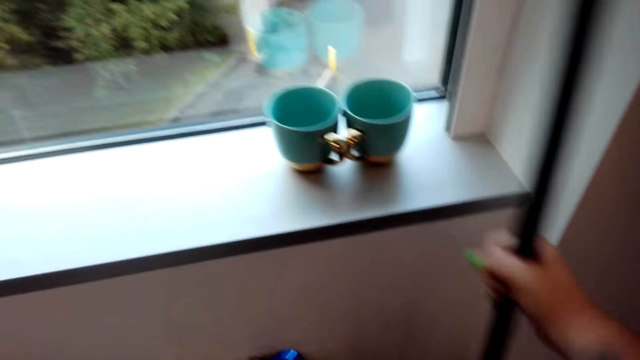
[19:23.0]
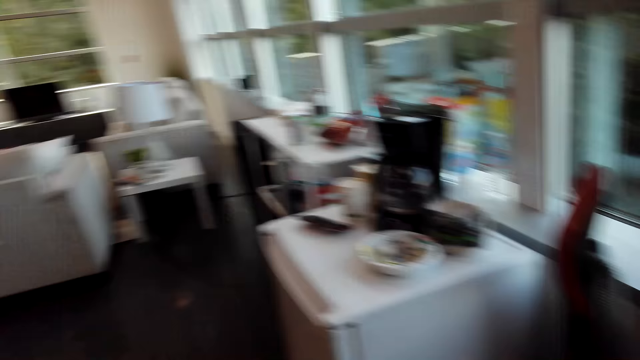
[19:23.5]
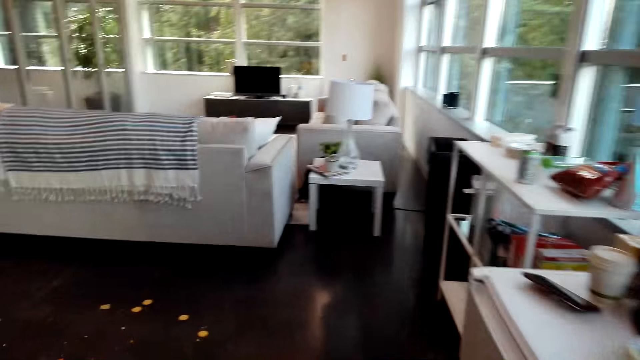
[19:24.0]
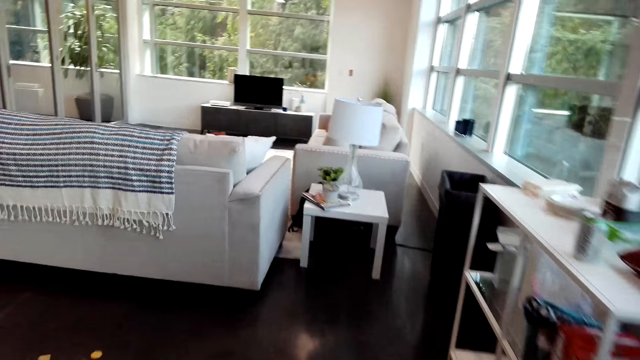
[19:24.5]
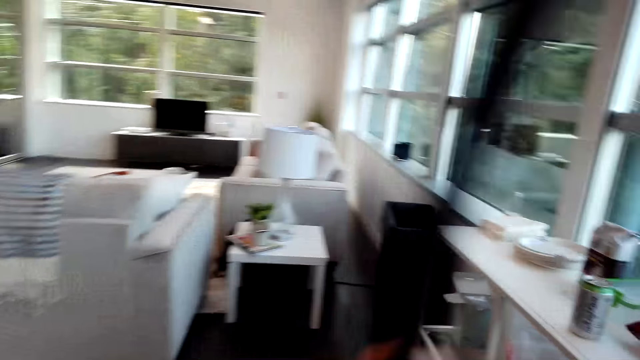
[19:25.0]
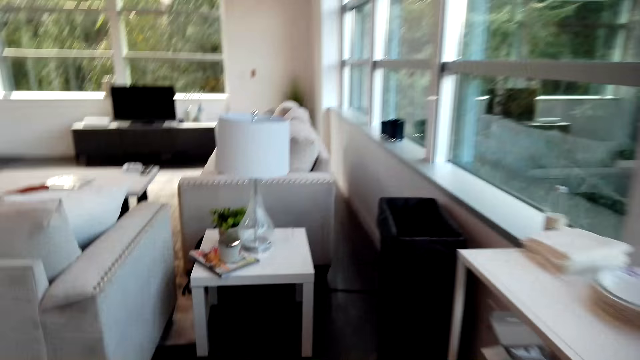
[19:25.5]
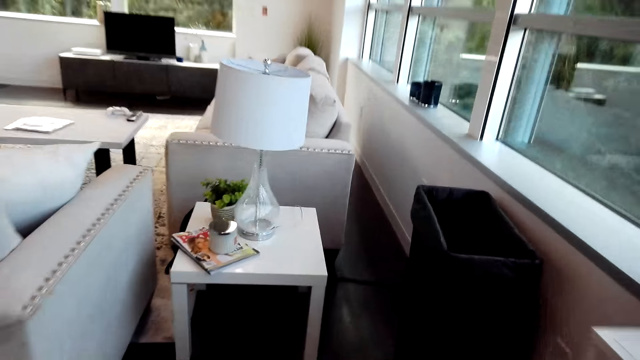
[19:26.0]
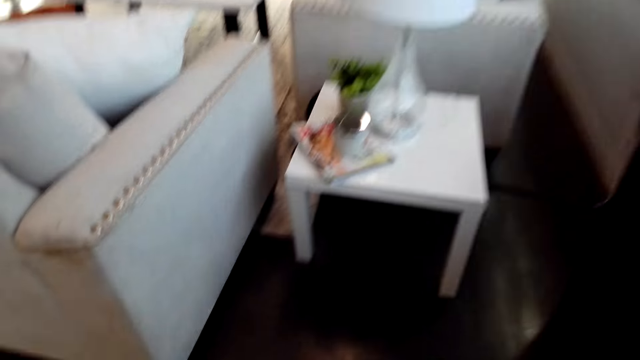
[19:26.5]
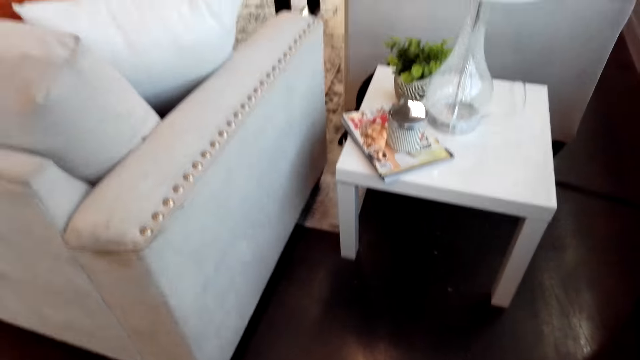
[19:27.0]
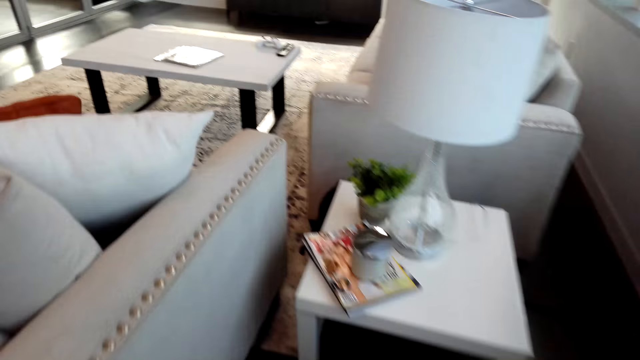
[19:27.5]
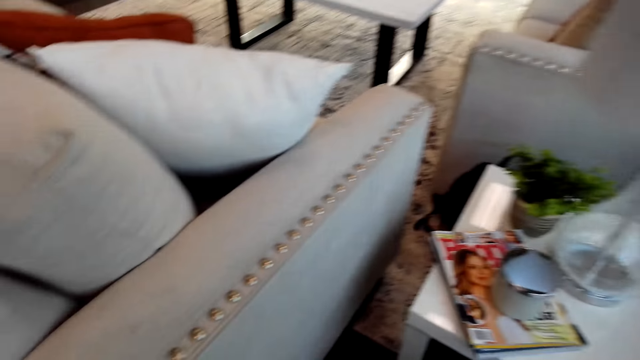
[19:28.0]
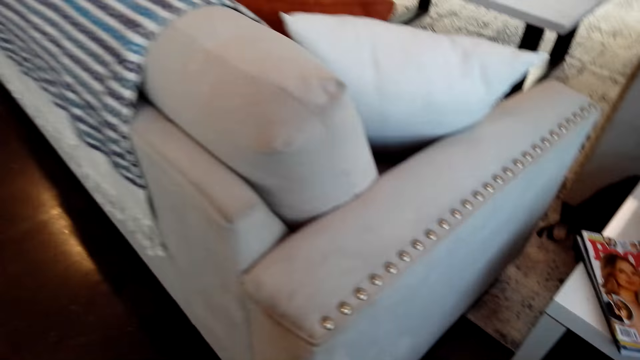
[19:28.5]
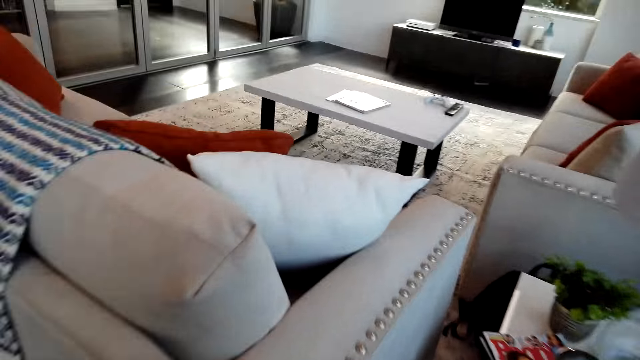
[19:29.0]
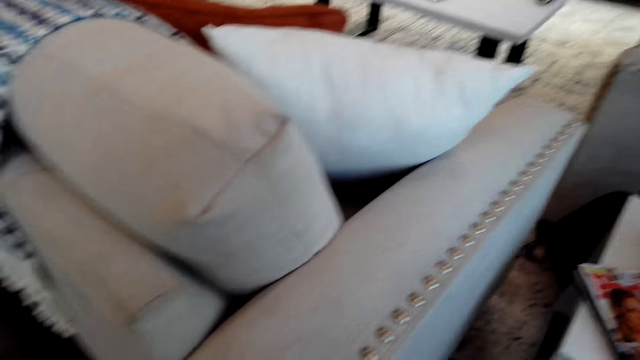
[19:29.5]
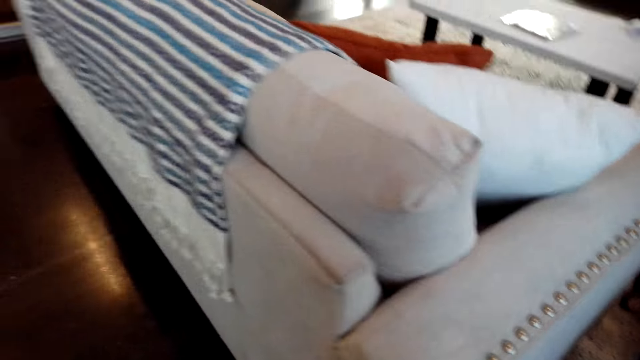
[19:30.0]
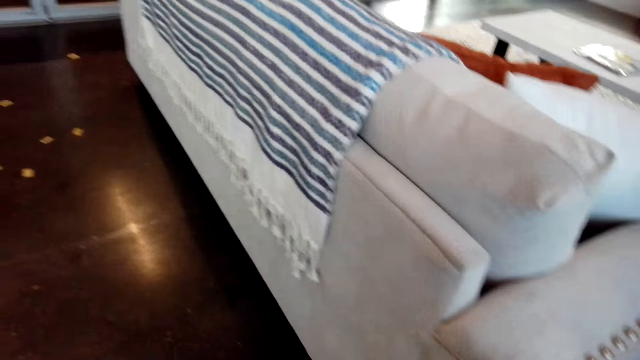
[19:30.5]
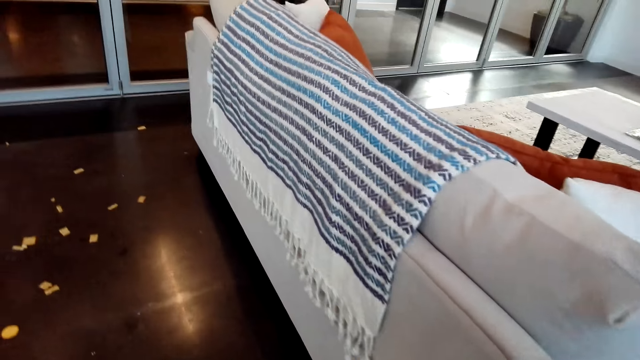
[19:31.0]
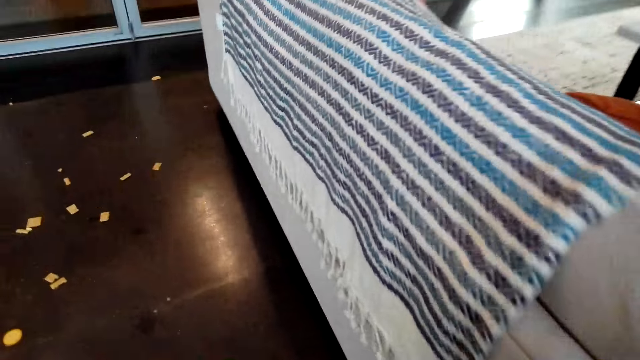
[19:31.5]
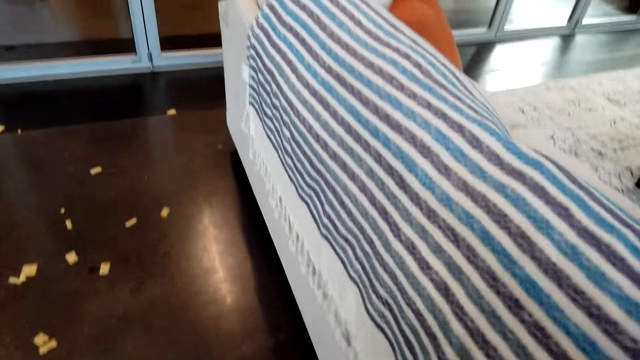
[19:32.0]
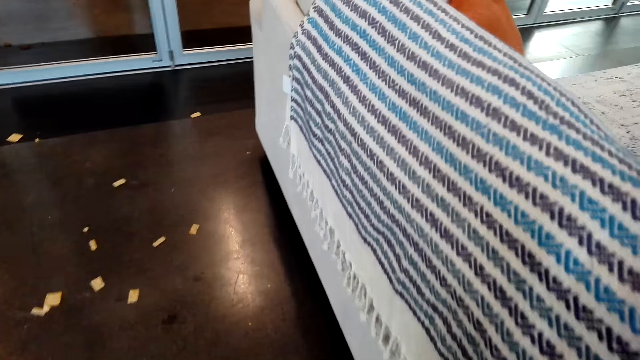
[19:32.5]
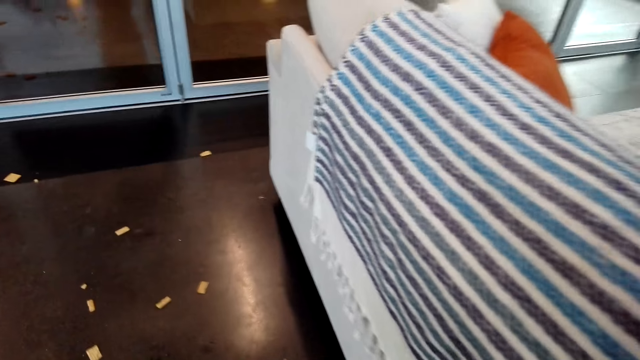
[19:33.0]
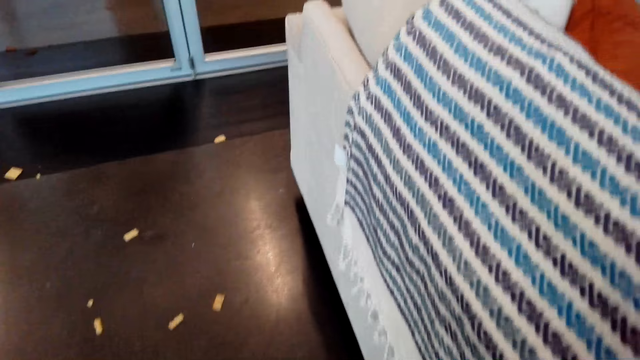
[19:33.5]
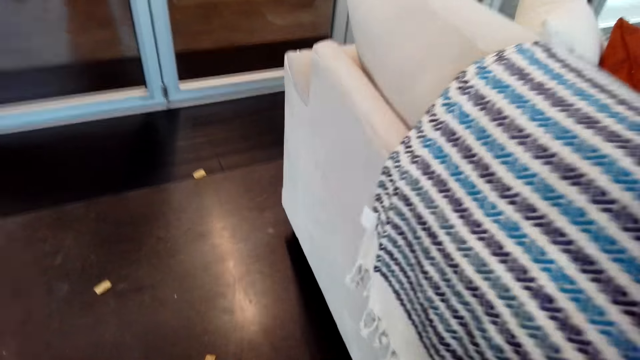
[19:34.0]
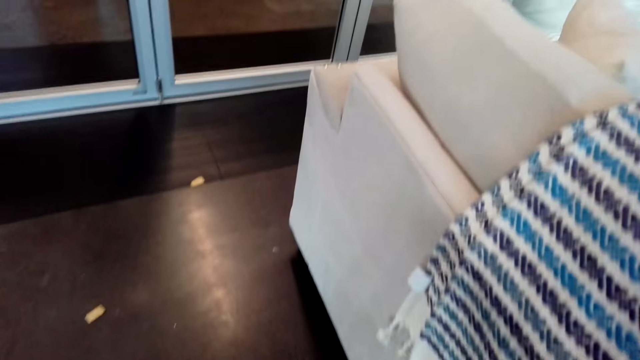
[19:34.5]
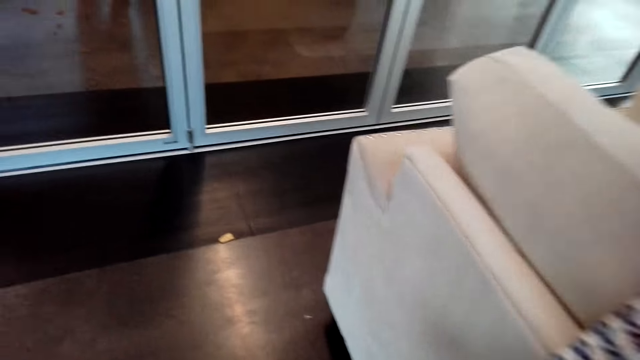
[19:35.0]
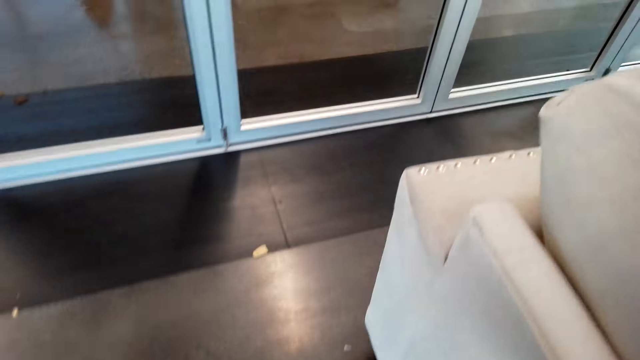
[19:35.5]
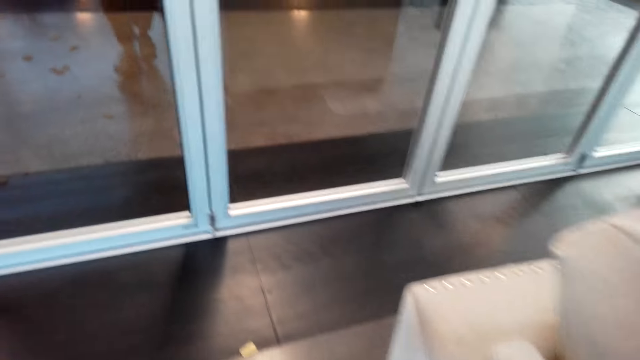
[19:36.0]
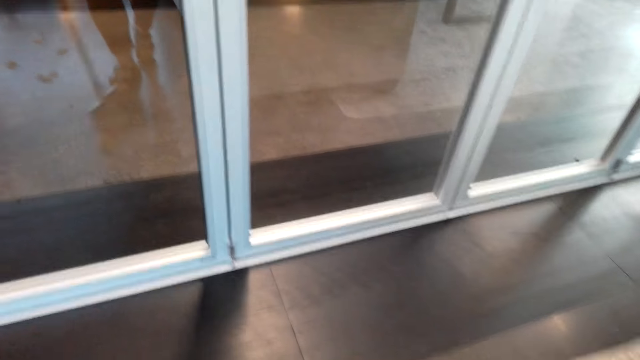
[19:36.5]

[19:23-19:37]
The camera wearer picks a broom. They walk around the apartment. They sweep the floor. They sweep the floor again.

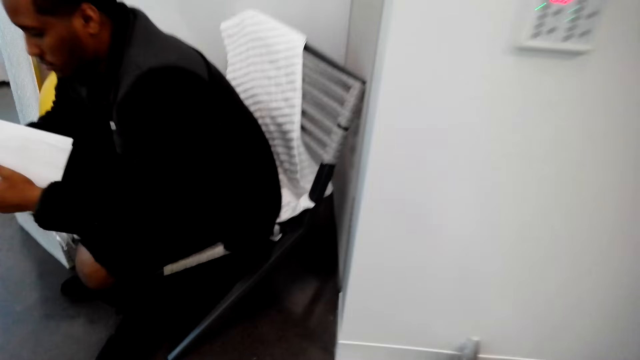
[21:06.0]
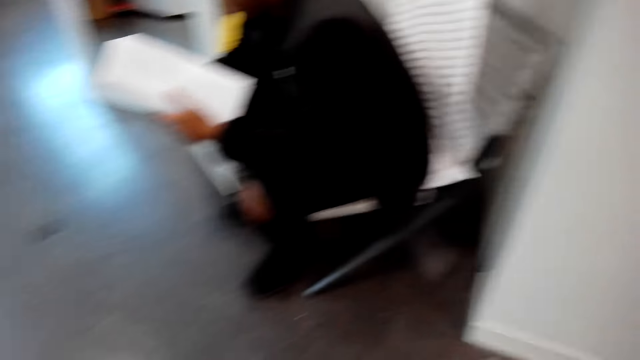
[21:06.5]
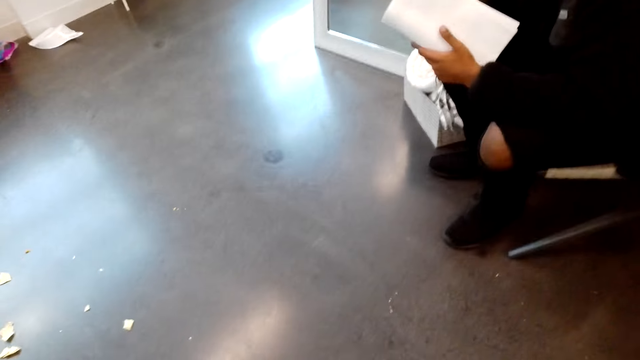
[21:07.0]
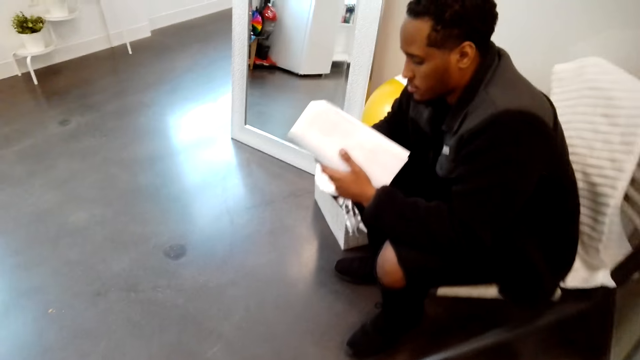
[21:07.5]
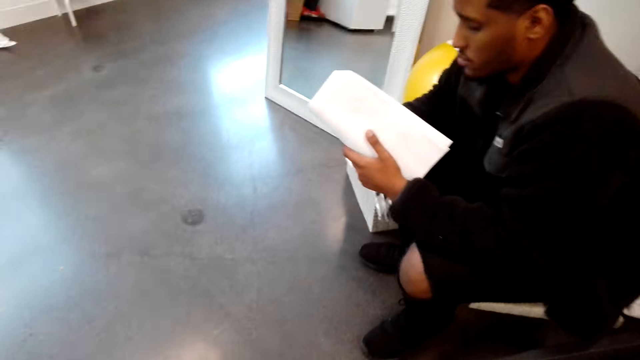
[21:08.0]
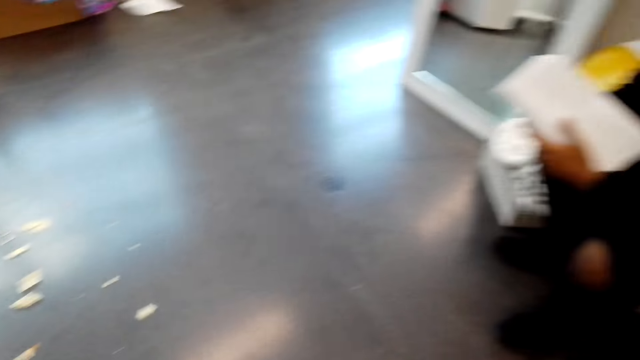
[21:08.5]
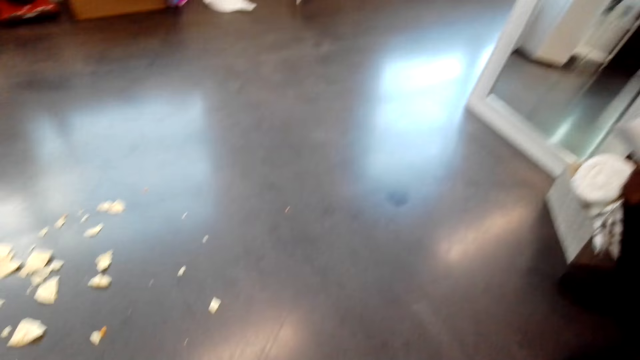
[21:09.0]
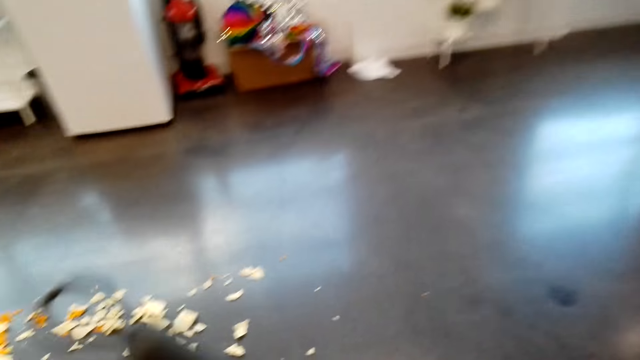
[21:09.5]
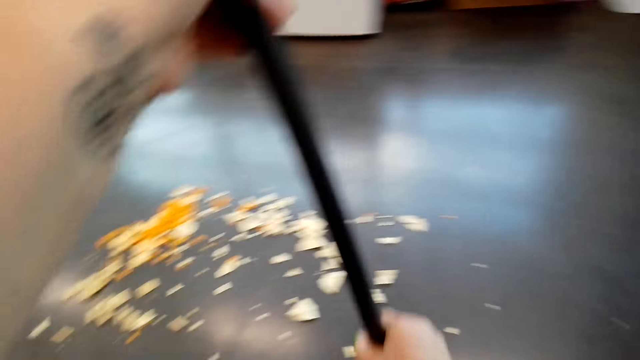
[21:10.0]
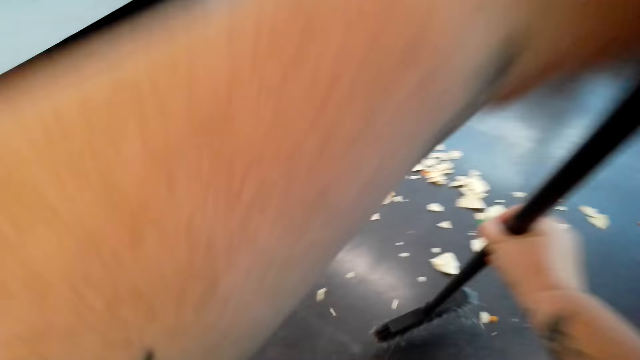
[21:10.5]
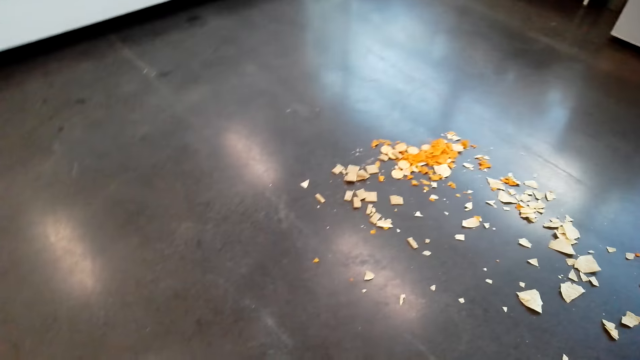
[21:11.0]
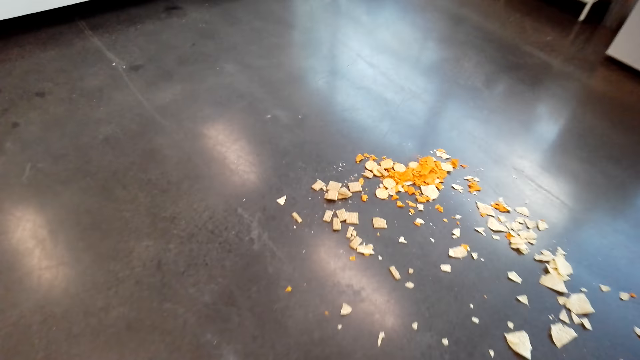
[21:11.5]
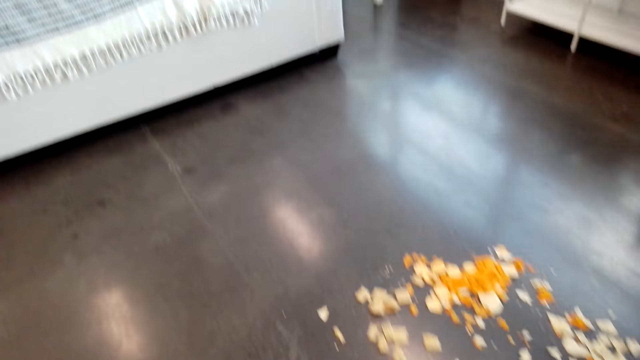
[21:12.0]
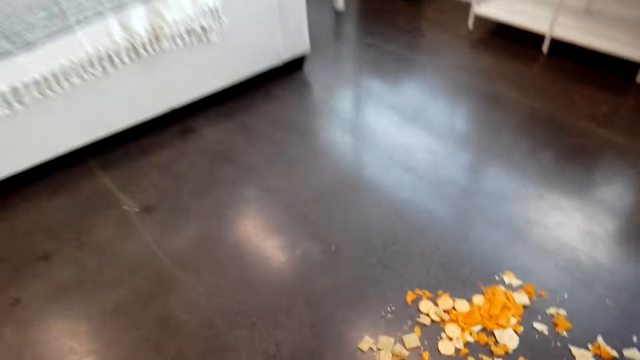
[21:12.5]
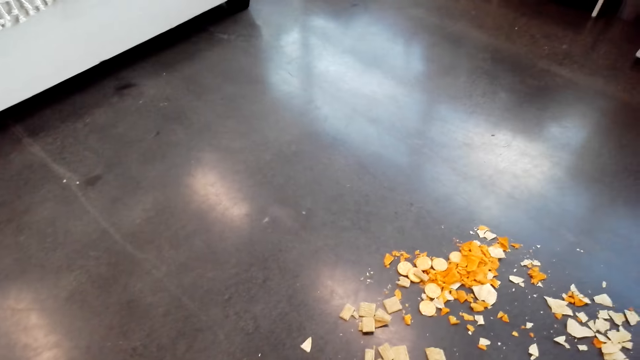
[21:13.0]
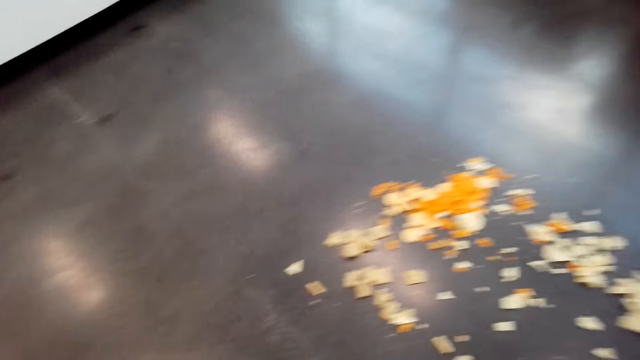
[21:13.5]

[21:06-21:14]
A man reads a book. The camera wearer sweeps the floor.
